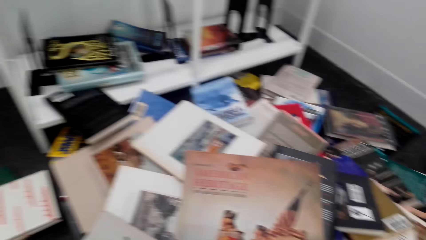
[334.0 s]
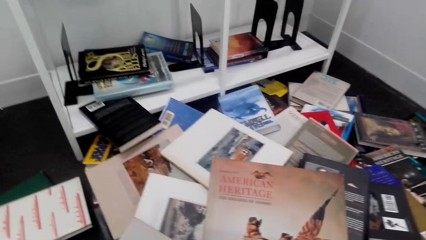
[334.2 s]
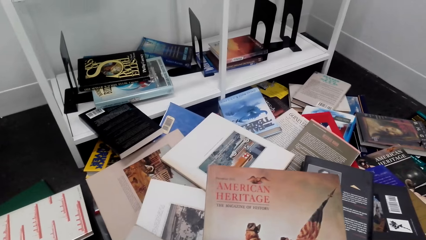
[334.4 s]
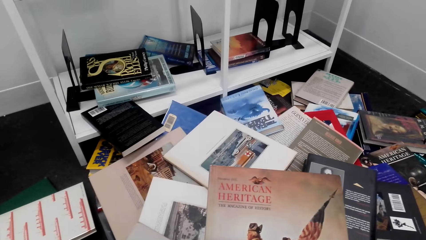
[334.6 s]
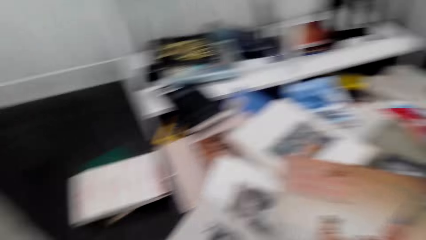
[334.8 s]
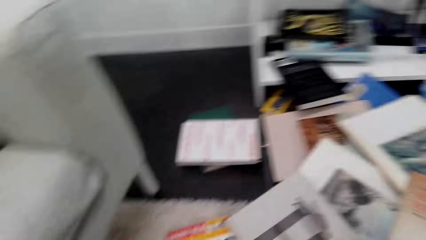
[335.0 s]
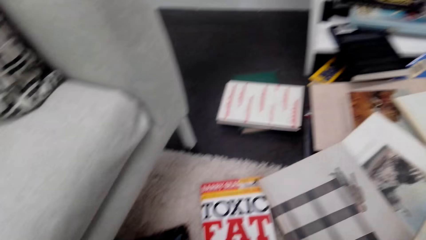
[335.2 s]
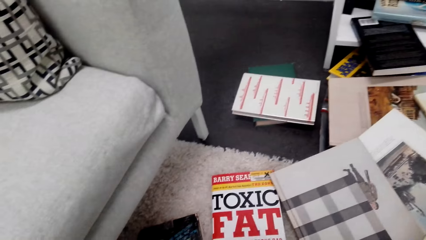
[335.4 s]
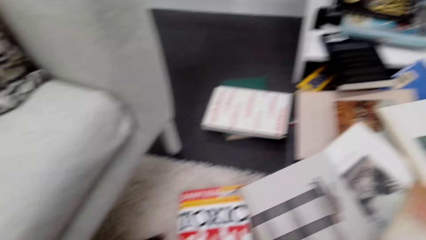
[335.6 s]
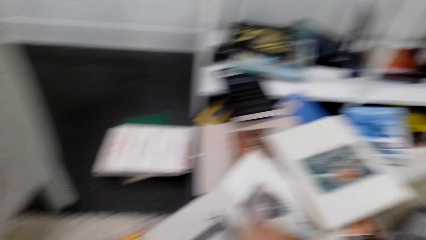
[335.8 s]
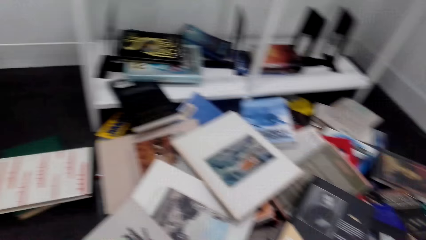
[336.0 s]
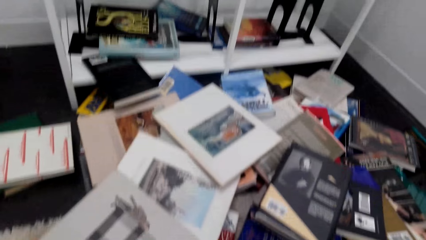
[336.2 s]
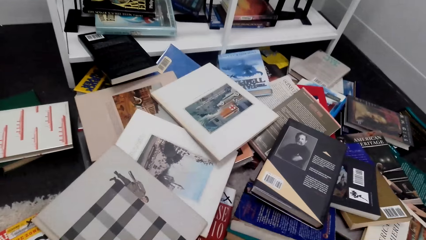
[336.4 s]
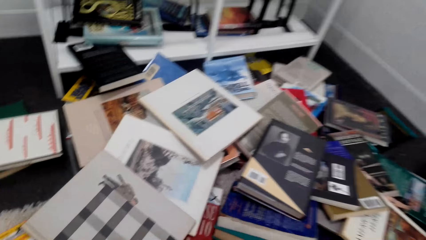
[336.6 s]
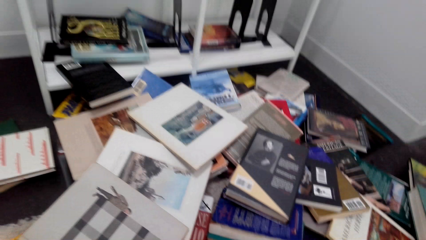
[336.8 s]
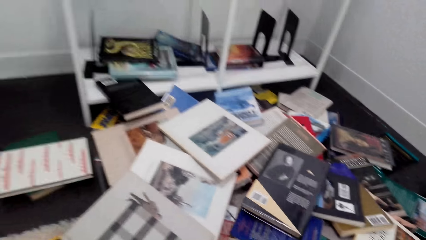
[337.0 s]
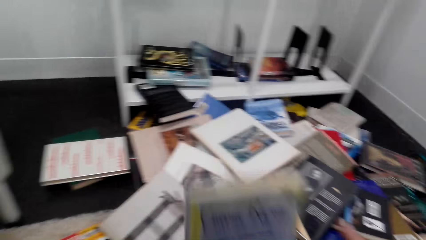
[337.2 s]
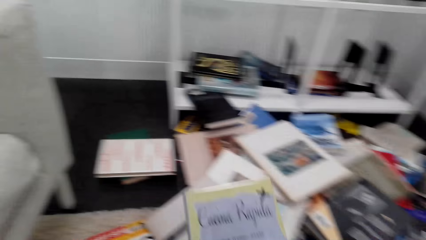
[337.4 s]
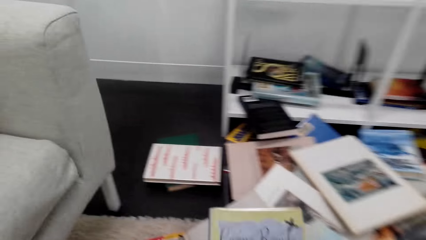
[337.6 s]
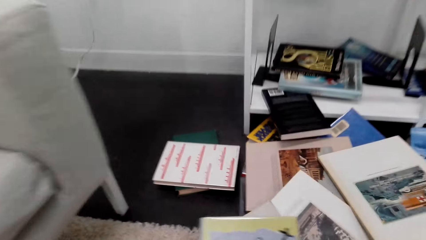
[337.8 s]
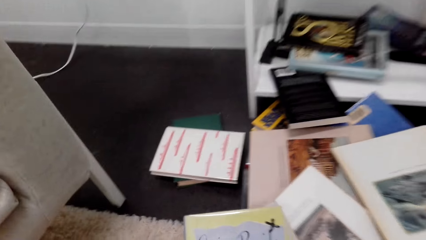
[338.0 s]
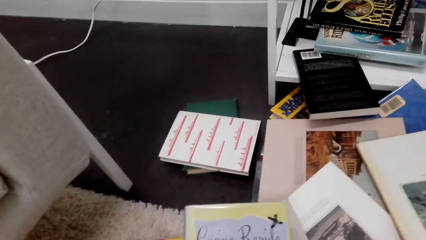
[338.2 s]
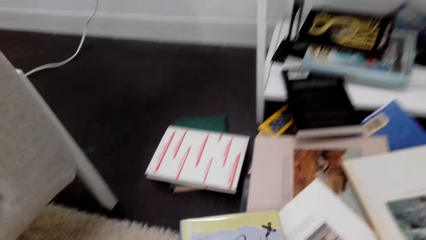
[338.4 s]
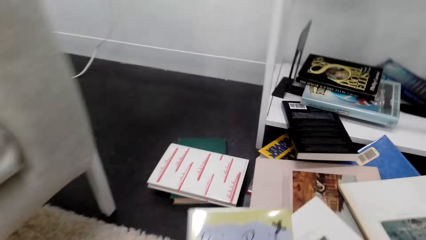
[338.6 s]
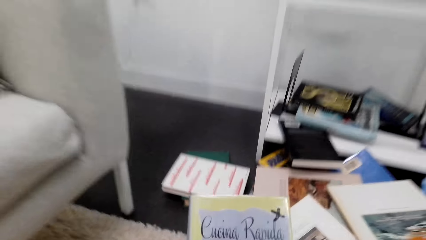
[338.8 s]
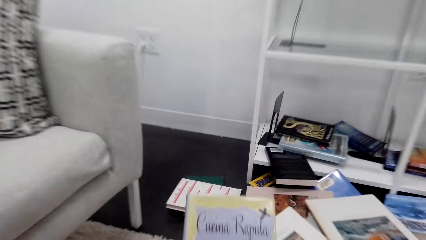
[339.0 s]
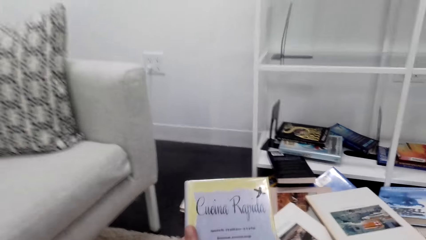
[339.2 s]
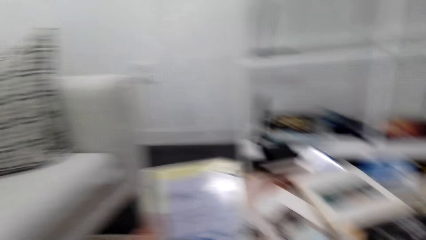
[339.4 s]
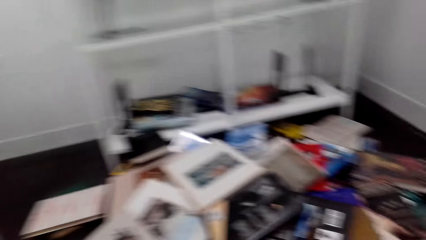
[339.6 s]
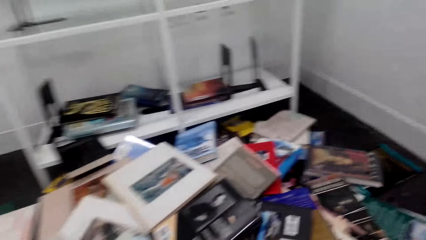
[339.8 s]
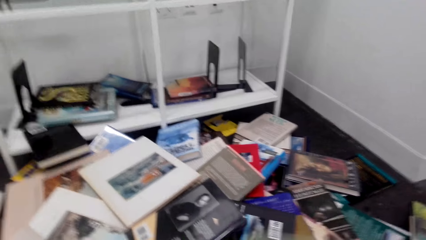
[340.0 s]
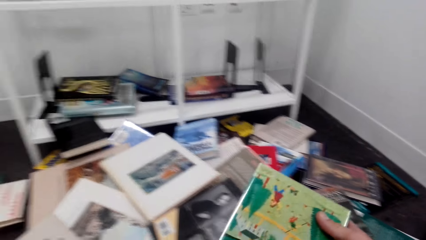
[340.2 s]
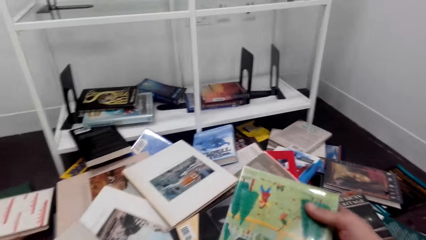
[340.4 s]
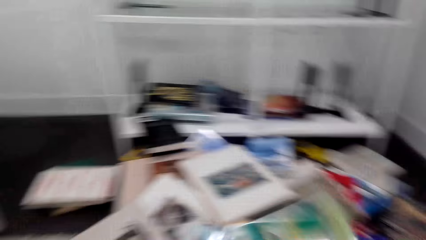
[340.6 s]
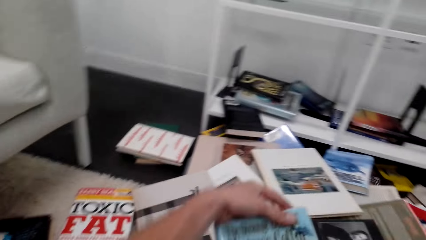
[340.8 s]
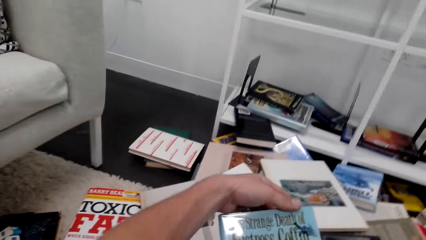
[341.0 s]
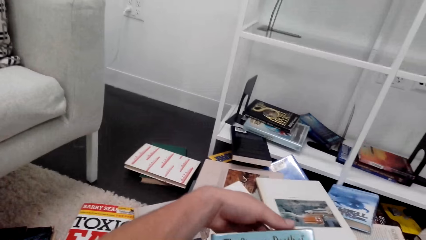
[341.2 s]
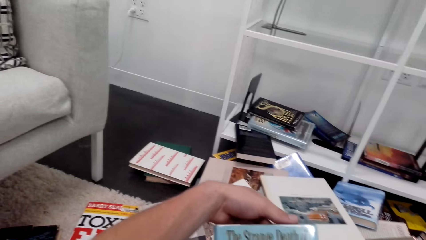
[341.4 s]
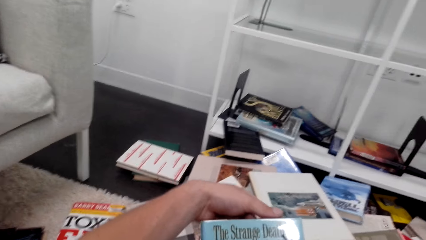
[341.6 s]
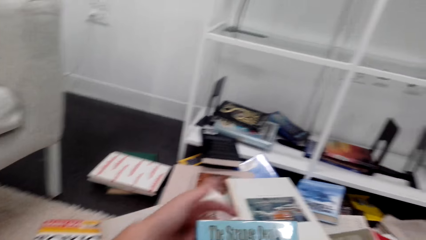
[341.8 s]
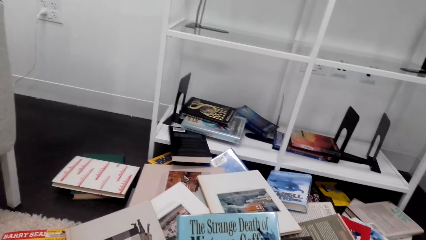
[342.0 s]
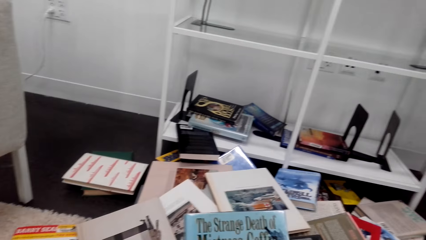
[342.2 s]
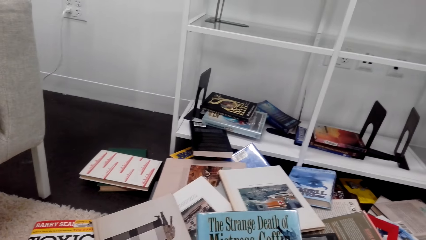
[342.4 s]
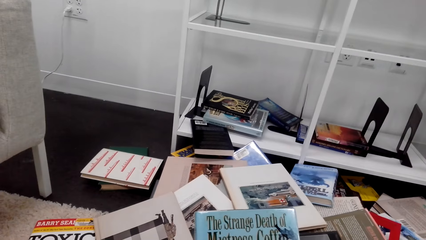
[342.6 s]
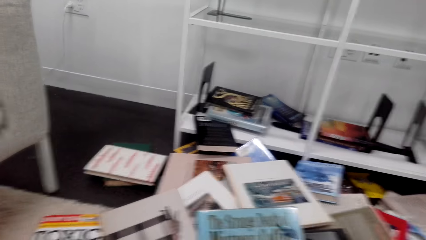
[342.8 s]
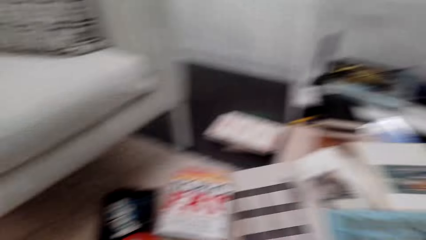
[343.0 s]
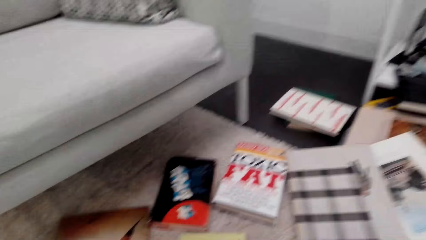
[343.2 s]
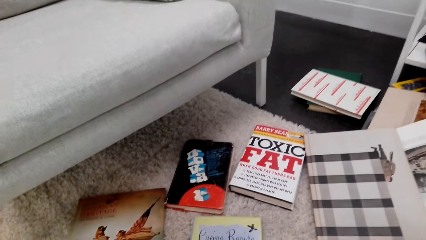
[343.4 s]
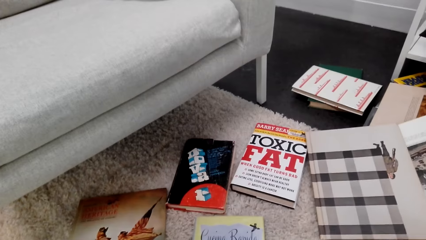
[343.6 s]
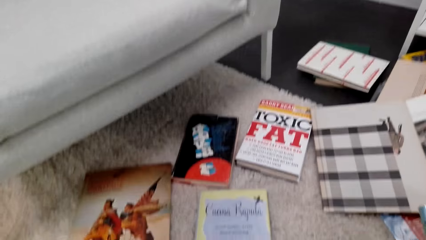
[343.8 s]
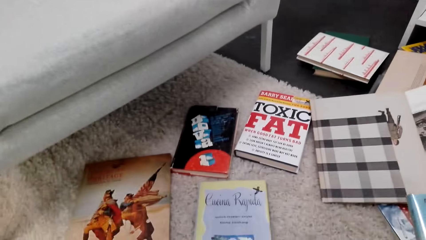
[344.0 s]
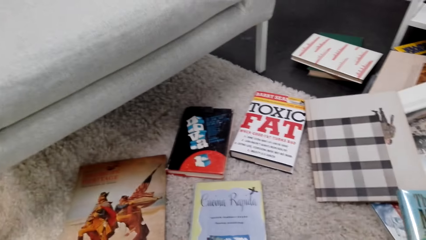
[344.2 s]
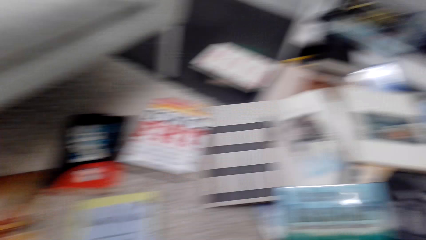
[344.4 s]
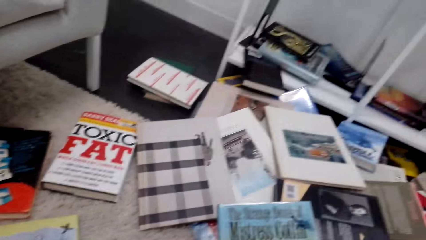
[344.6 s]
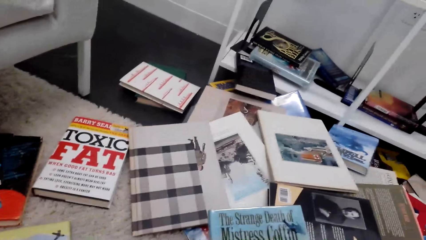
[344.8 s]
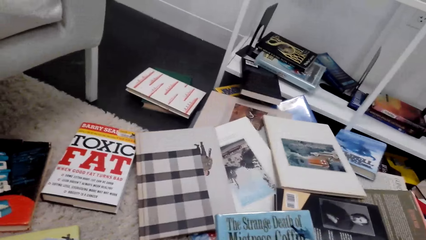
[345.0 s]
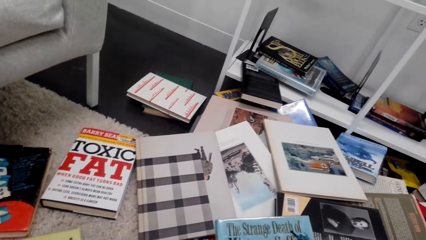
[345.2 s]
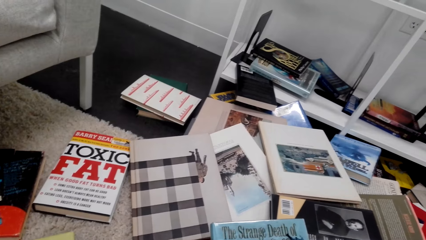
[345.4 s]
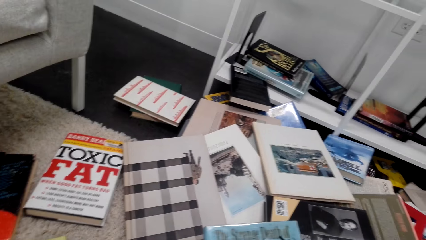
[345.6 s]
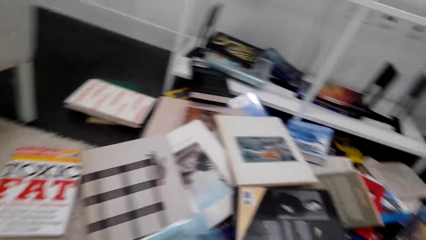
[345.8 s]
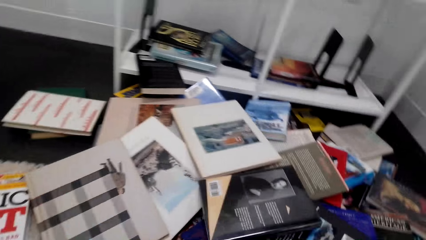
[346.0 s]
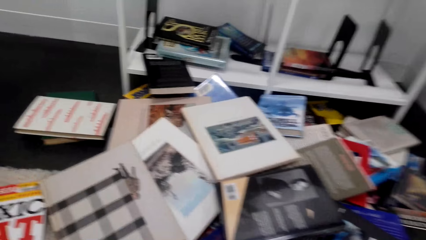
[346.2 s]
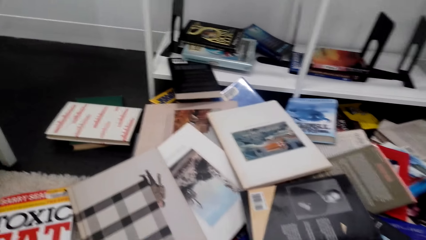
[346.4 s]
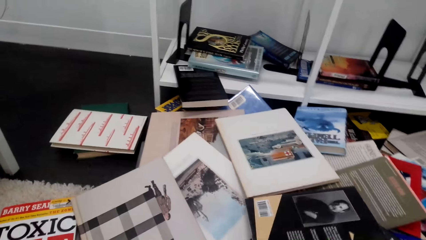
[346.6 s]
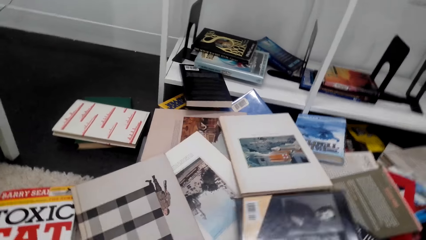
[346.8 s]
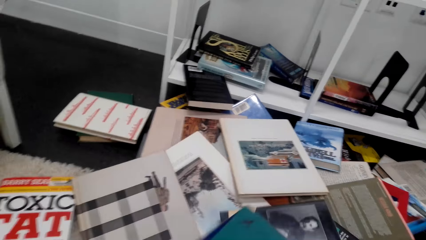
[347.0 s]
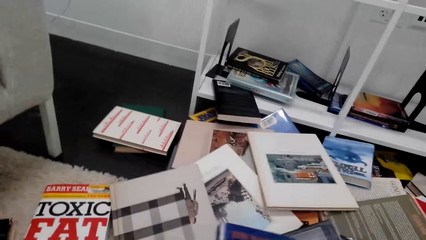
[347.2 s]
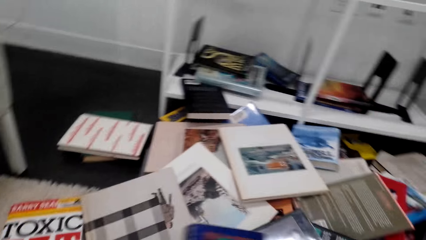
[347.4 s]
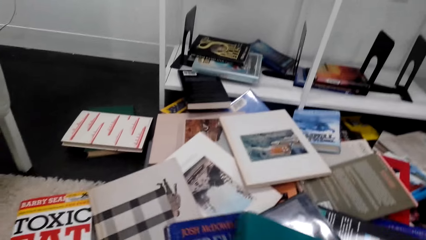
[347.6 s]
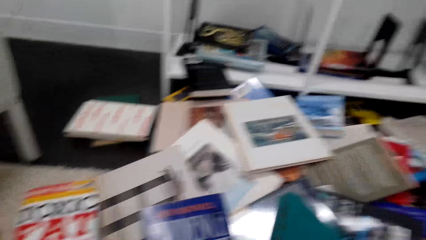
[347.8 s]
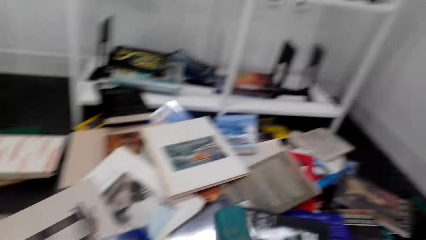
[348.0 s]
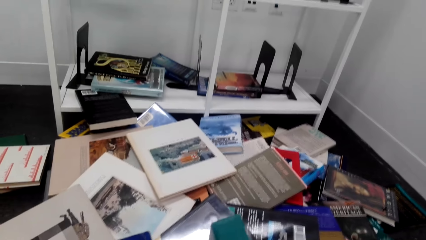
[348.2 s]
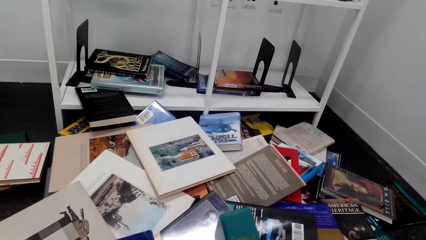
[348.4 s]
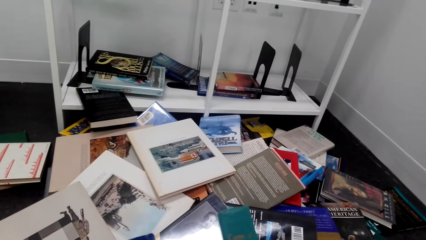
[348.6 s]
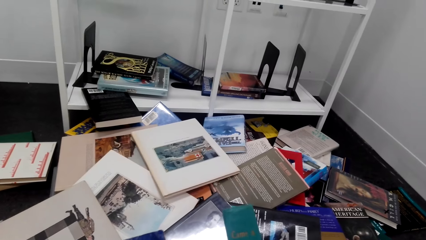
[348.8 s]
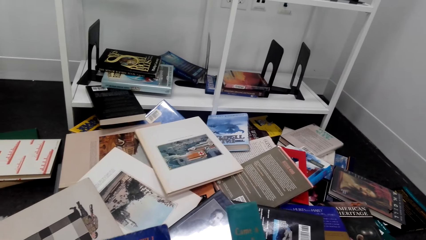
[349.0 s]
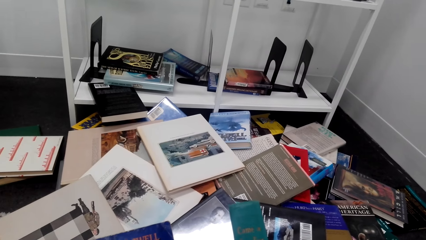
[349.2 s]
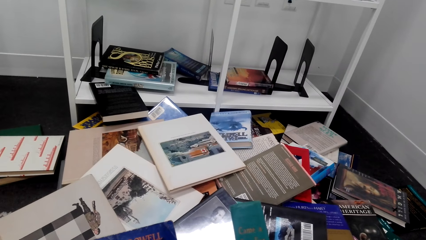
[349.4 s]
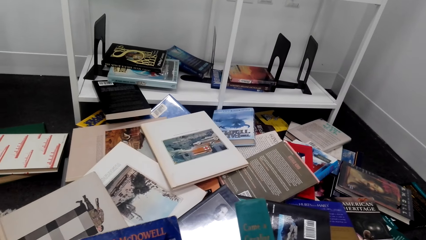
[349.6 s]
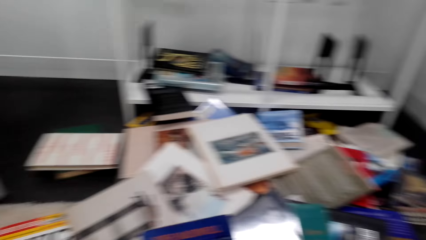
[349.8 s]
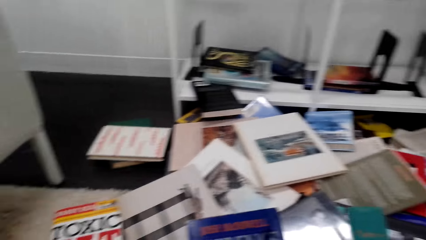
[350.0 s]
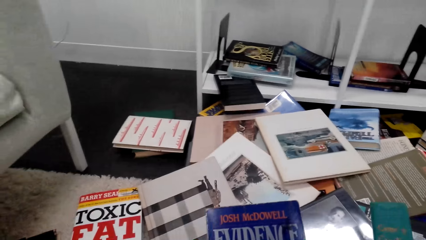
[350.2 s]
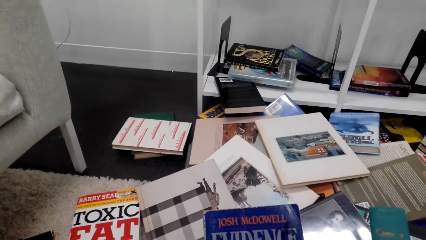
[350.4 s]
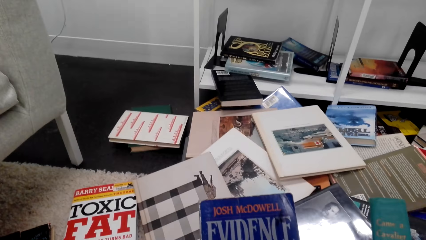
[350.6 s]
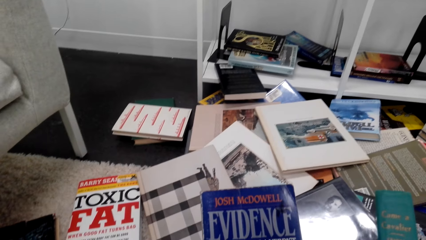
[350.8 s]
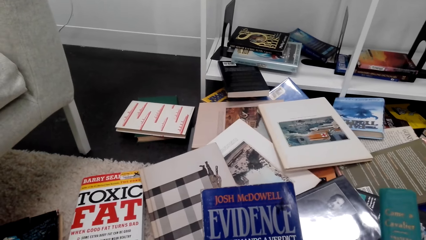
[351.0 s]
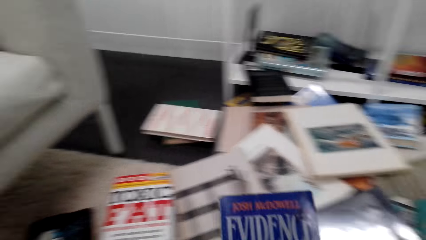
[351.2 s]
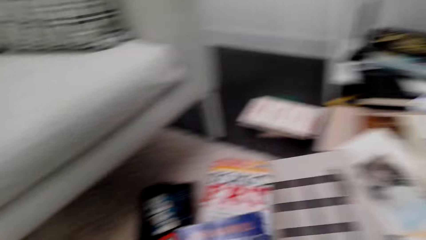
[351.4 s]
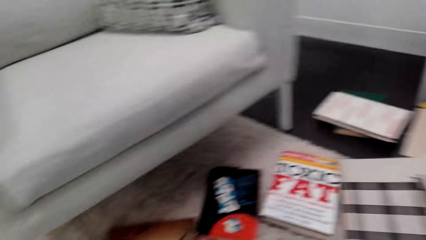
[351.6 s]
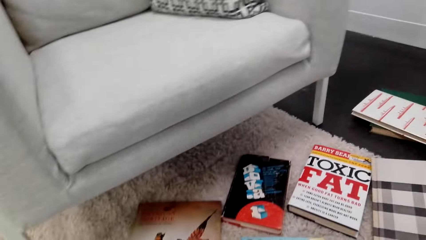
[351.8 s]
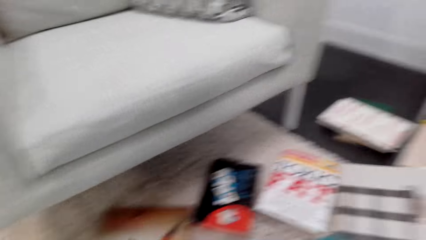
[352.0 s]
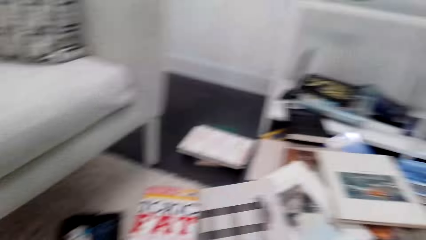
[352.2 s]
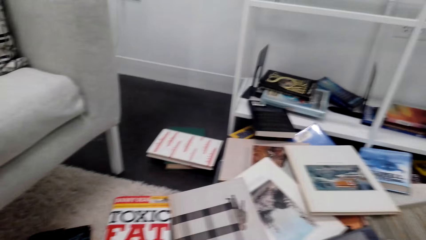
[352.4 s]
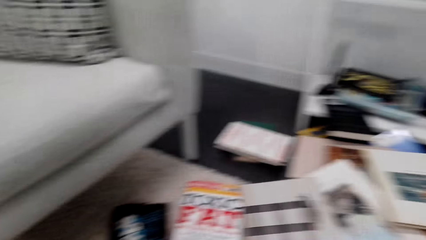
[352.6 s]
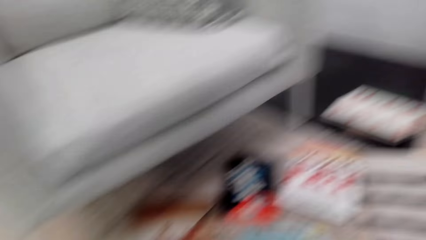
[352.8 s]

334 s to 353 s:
The camera wearer reads another book cover. They read another book cover again. They take another book. They read another book cover.
